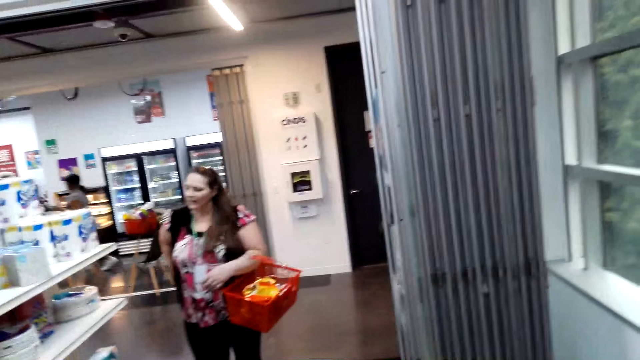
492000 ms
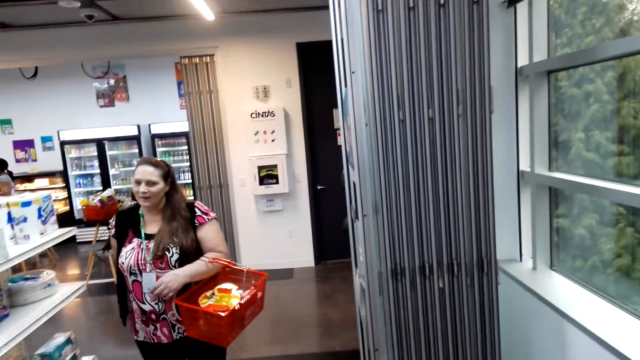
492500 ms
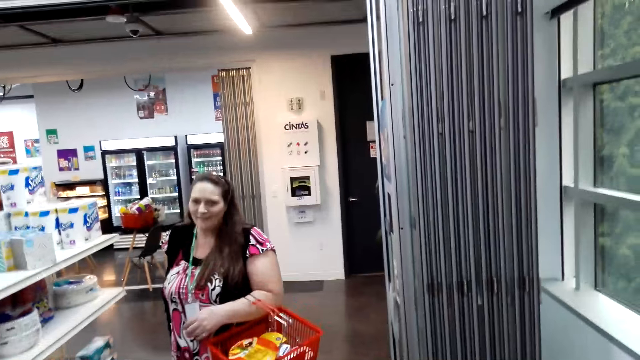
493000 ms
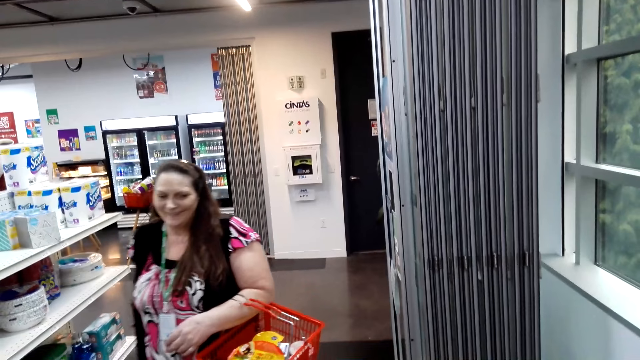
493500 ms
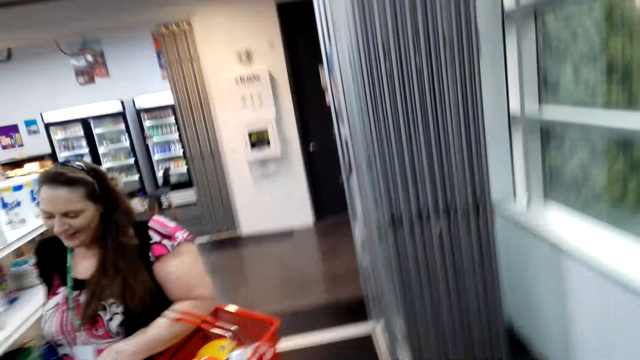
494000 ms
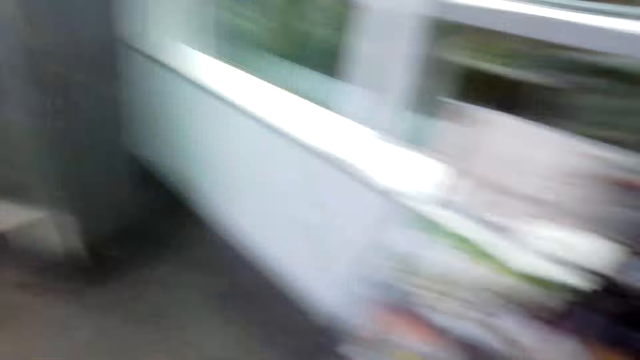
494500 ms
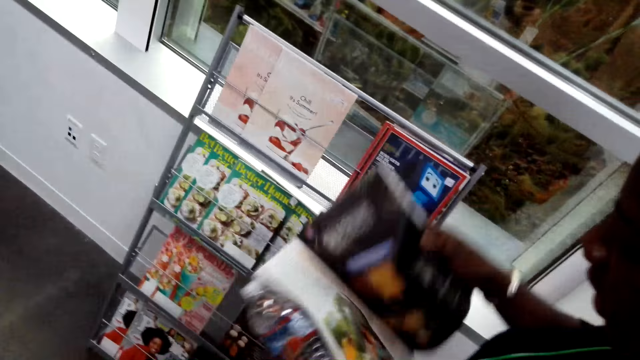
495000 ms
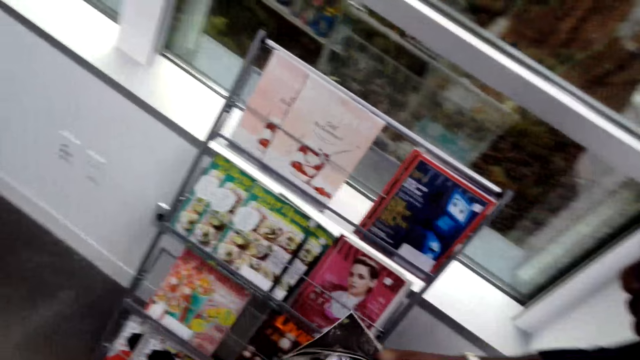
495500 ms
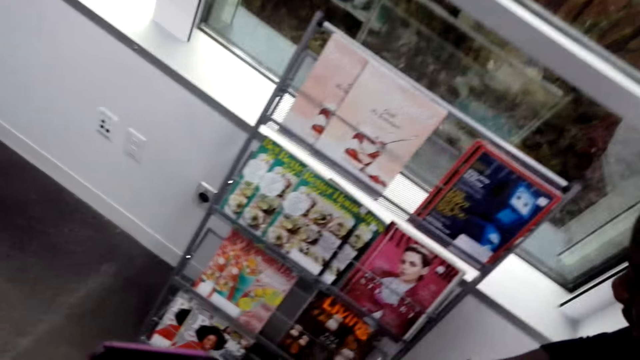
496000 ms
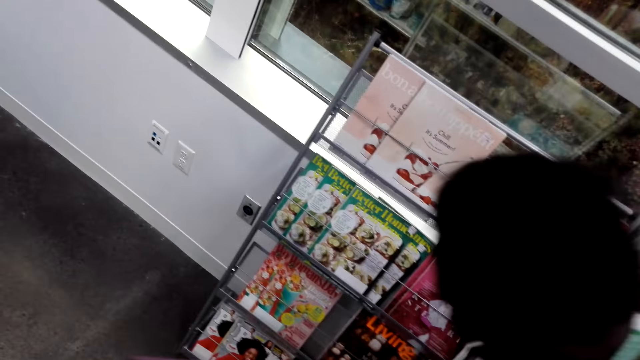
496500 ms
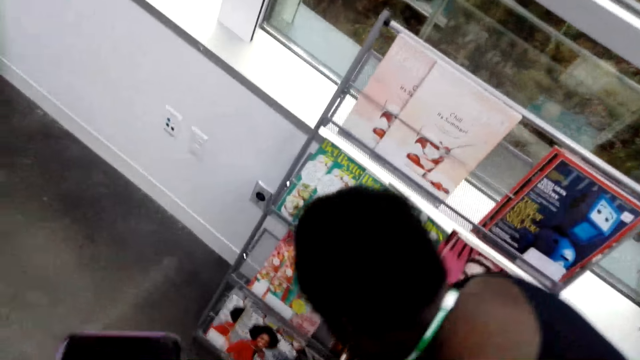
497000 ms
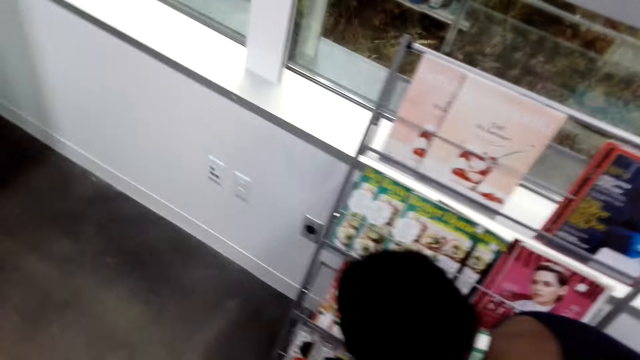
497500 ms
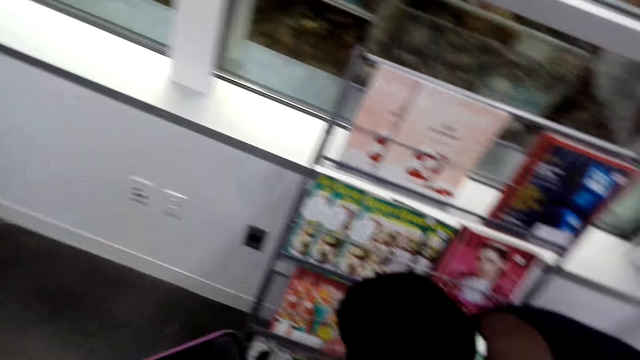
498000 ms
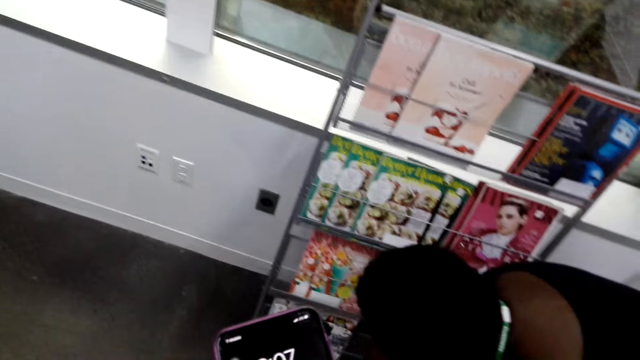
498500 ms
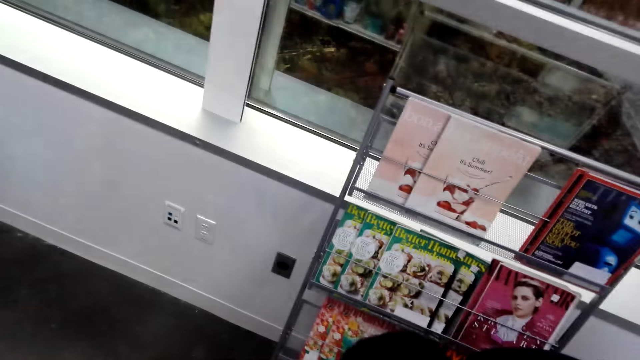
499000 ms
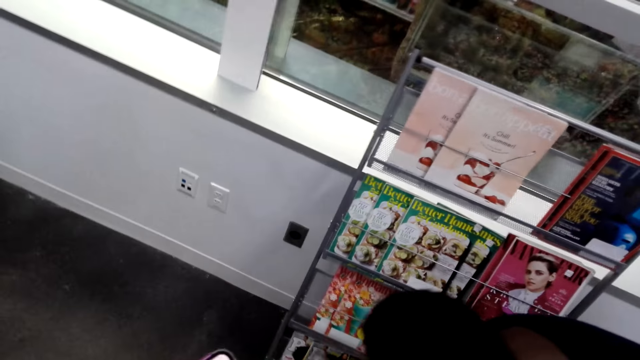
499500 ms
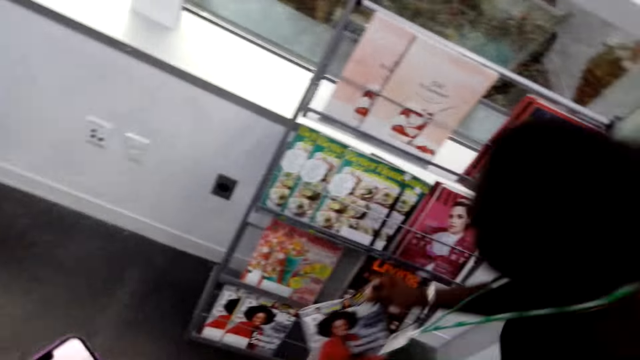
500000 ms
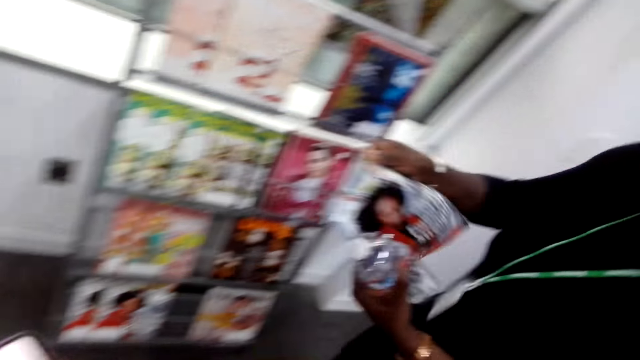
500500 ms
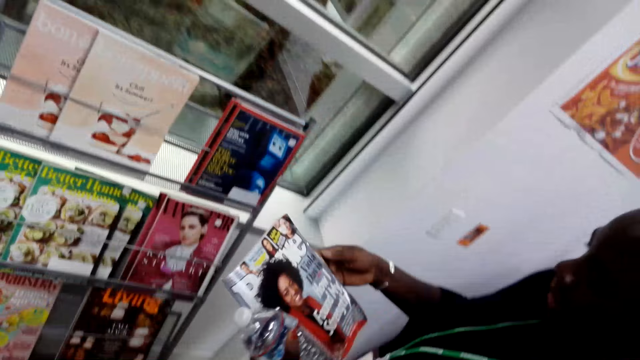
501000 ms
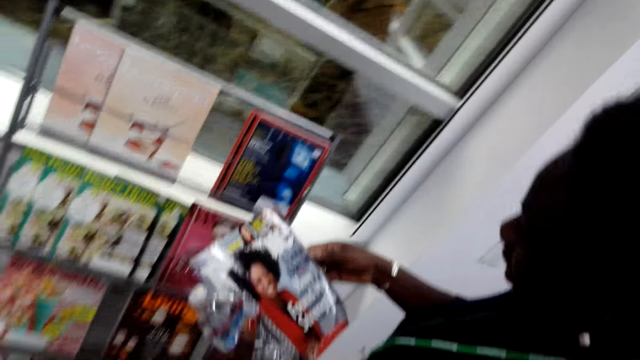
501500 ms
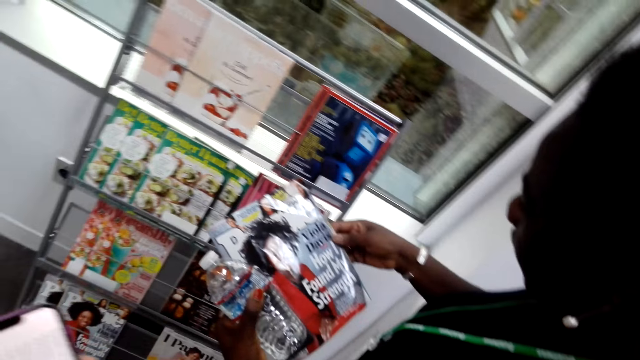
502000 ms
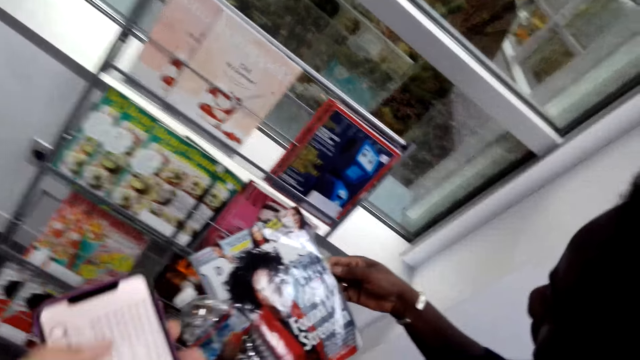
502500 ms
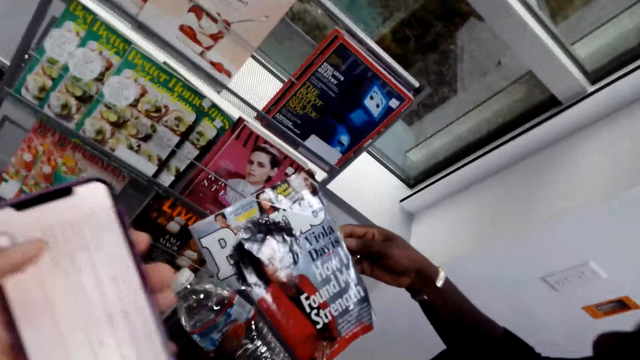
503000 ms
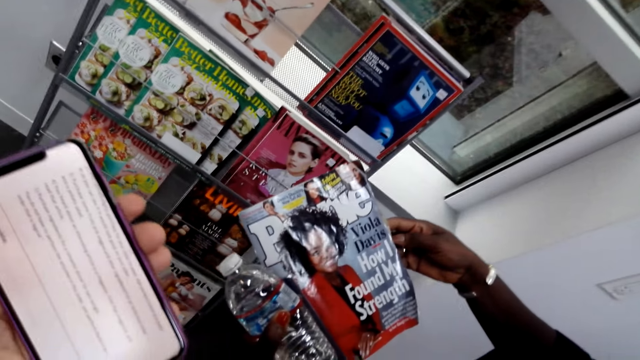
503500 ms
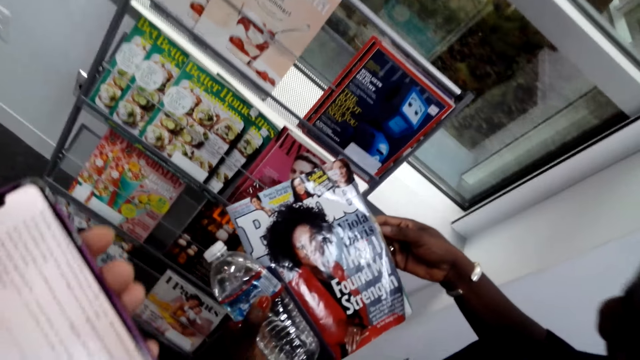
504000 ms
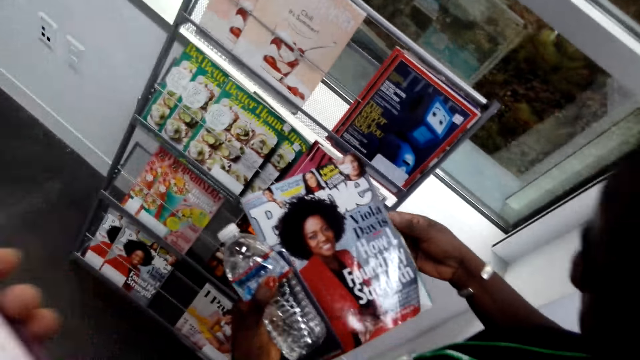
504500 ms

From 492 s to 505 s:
The camera wearer looks around the supermarket. A lady walks around. The camera wearer looks at the magazine. Another lady picks up the magazine. A man looks at the magazine. The other lady looks at the magazine. Another man lifts a phone. The camera wearer reads the article in the phone.

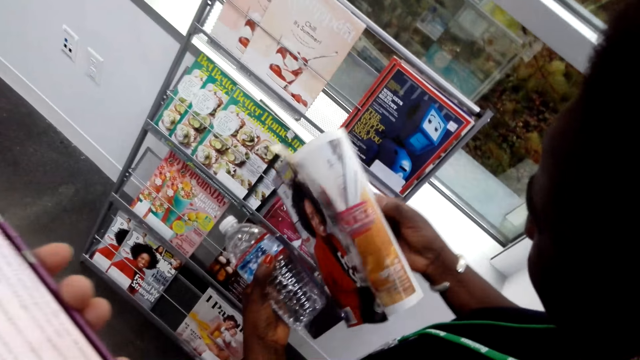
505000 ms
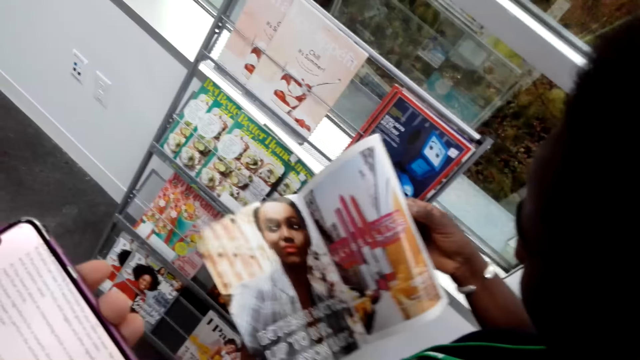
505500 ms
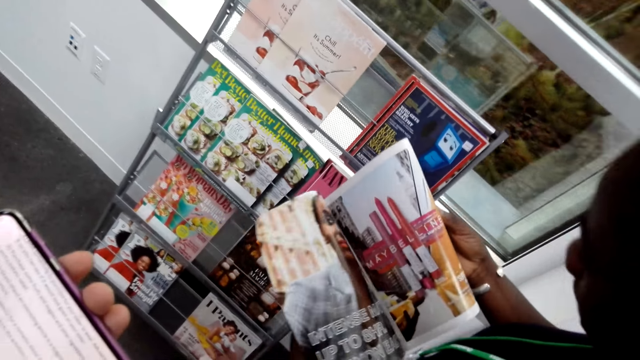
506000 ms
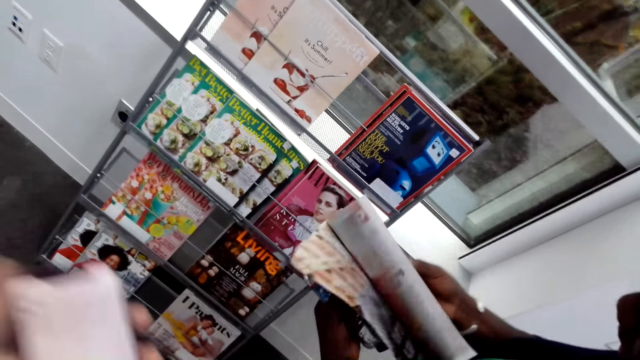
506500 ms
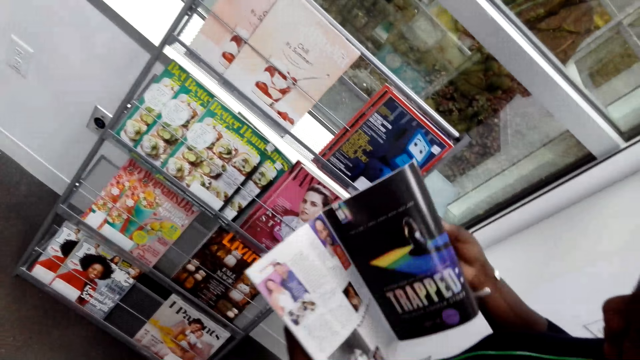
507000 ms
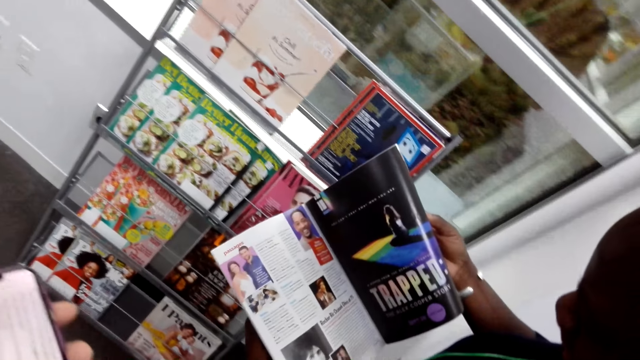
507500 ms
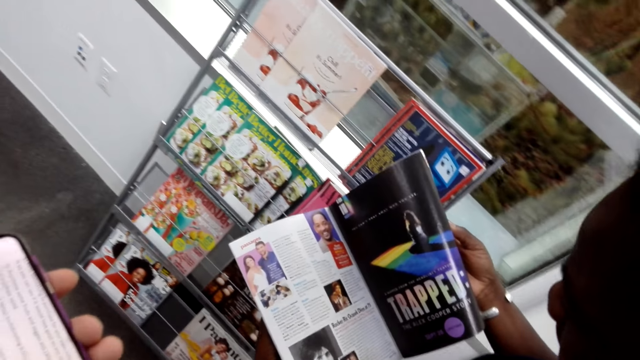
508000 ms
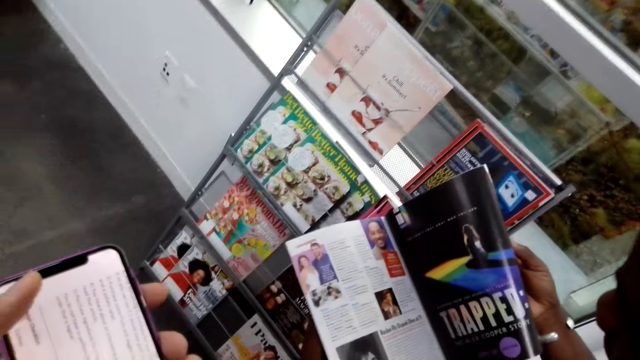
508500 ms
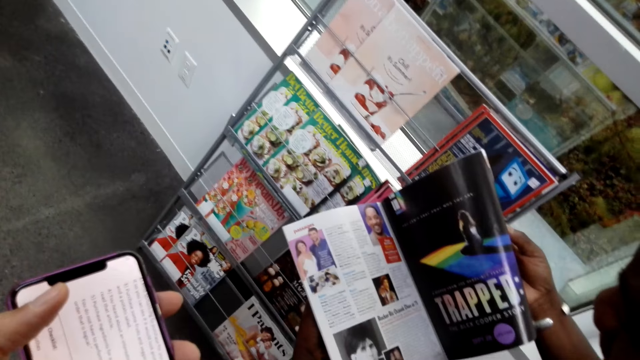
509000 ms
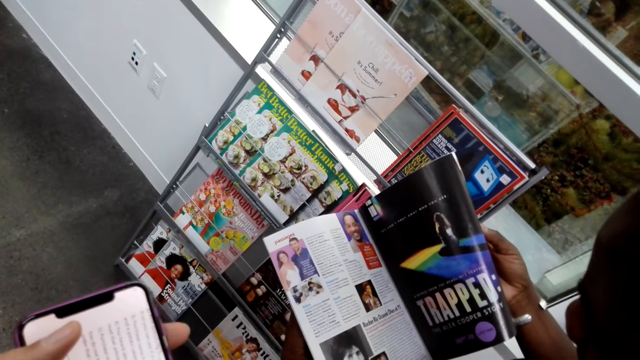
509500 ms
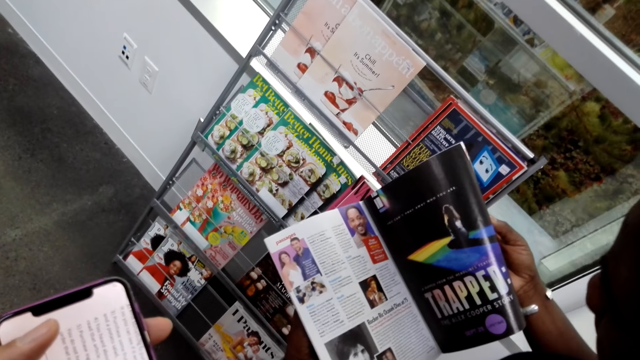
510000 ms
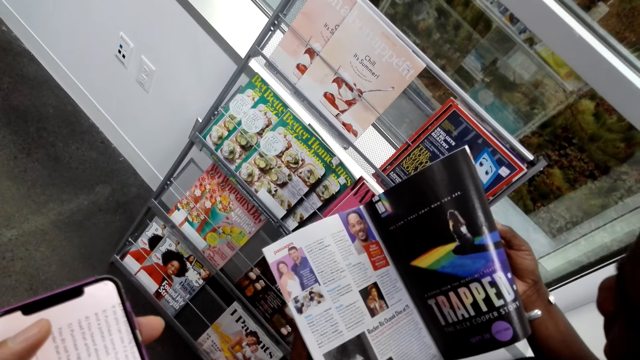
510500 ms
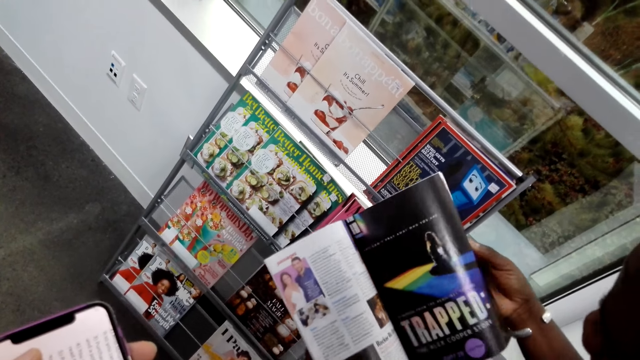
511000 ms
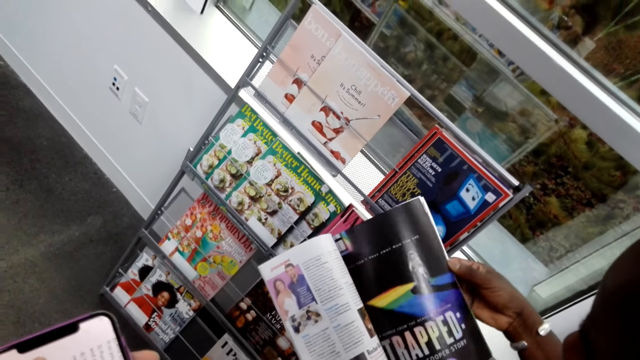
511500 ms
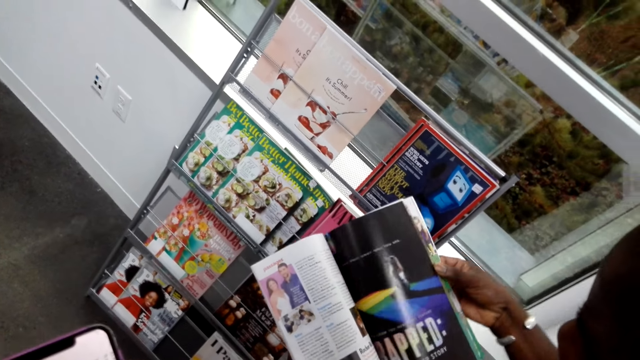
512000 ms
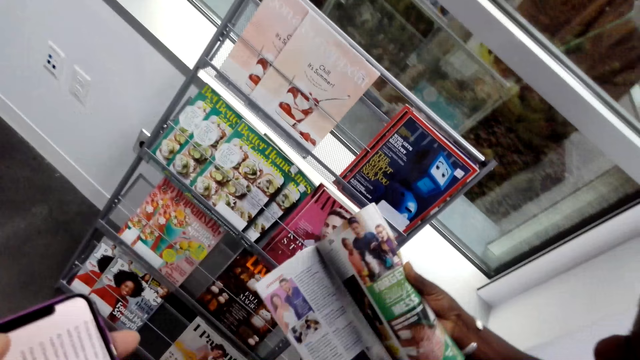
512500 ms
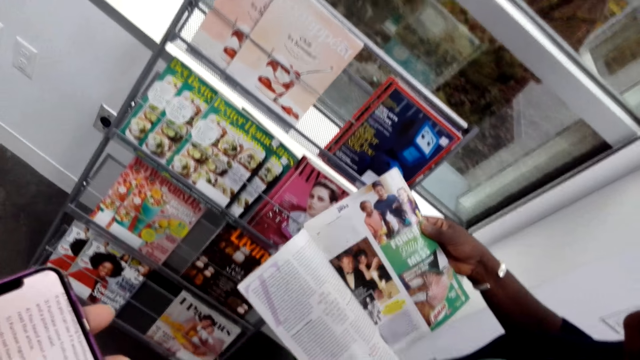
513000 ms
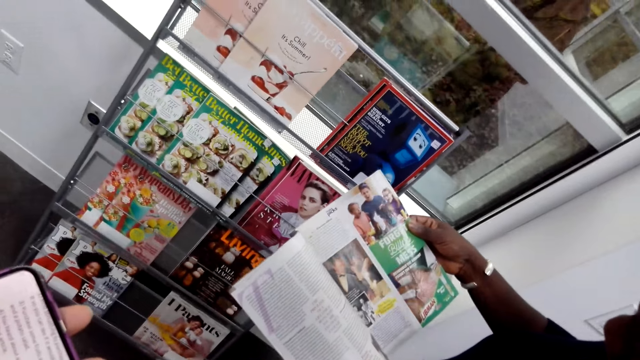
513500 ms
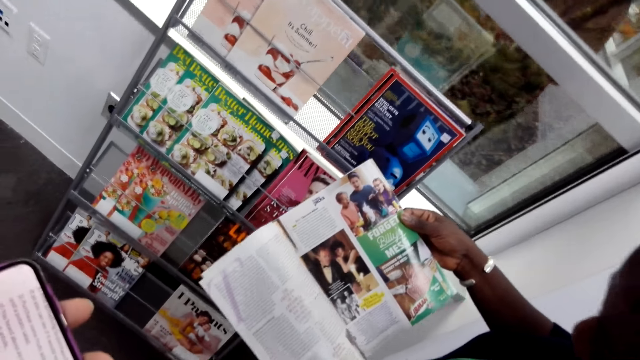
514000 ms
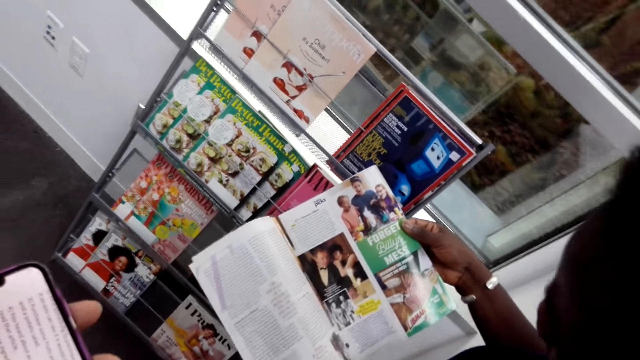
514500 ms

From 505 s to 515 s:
A lady opens a magazine. A man lowers a phone. Another man looks at the magazine. The first man lifts the phone. The camera wearer reads the article in the phone. The other man looks at the magazine.
